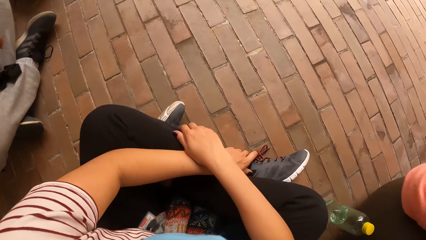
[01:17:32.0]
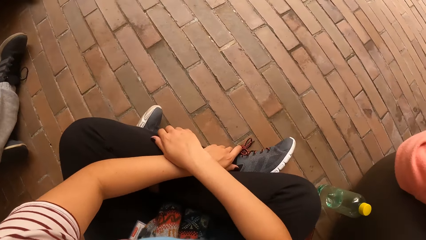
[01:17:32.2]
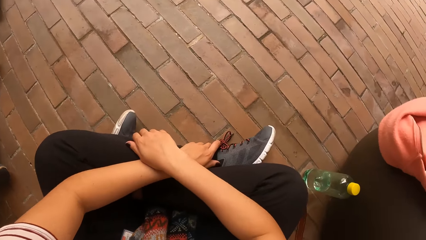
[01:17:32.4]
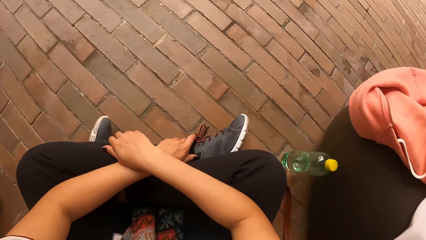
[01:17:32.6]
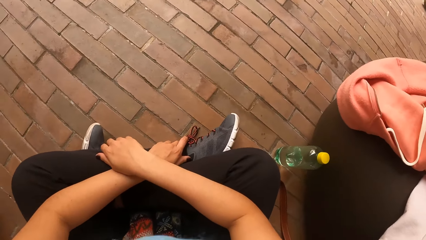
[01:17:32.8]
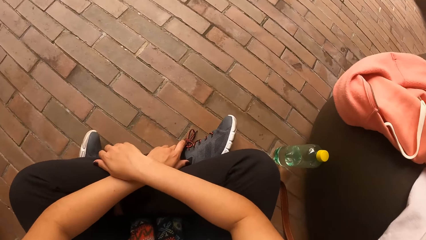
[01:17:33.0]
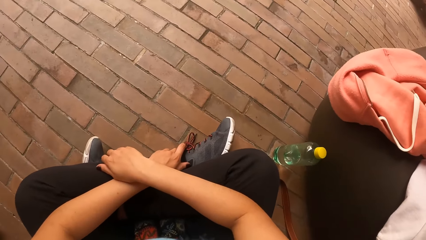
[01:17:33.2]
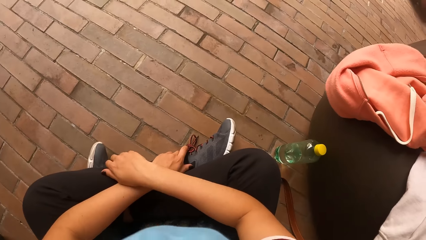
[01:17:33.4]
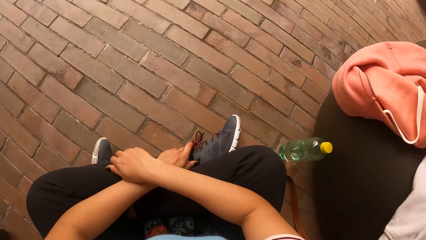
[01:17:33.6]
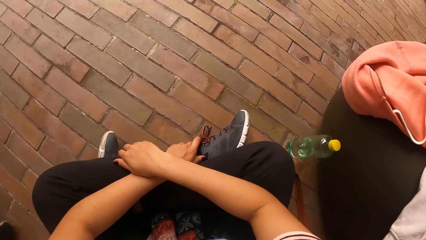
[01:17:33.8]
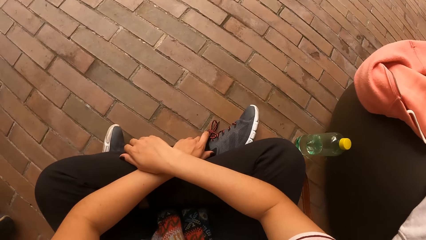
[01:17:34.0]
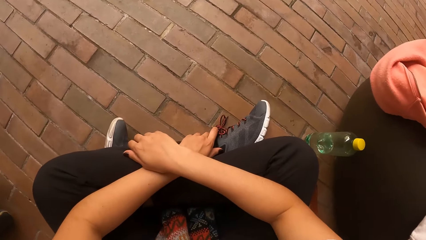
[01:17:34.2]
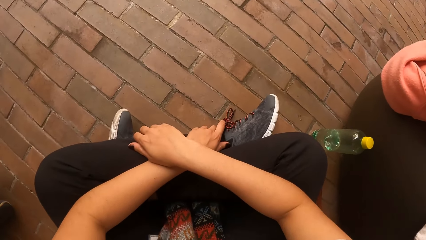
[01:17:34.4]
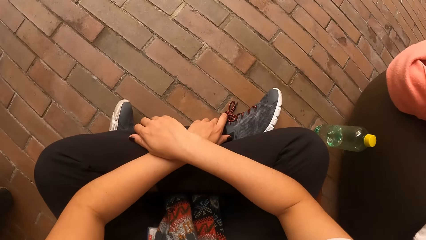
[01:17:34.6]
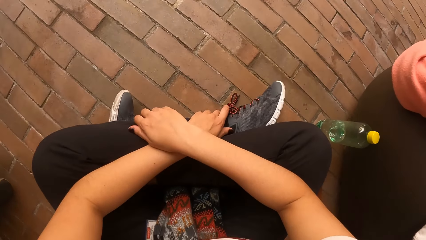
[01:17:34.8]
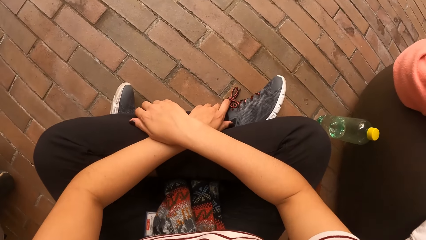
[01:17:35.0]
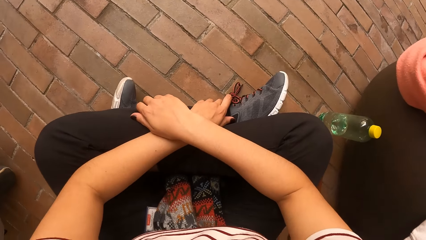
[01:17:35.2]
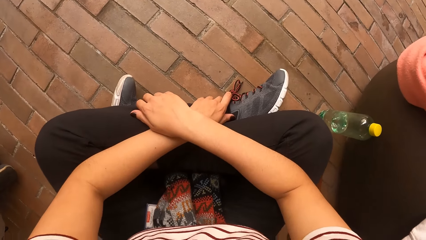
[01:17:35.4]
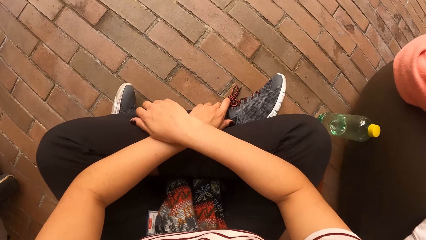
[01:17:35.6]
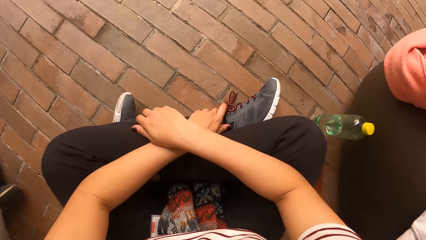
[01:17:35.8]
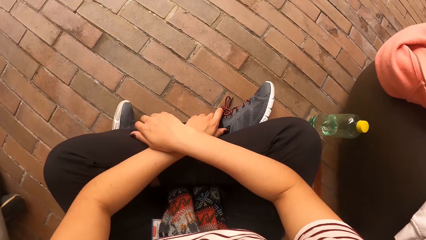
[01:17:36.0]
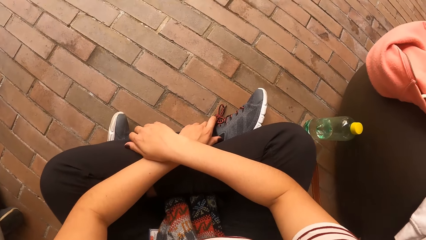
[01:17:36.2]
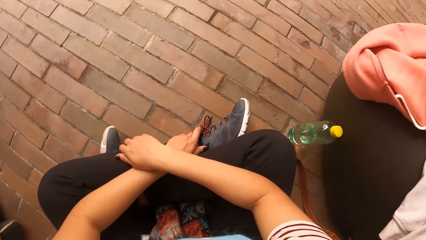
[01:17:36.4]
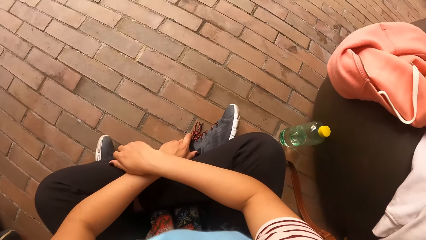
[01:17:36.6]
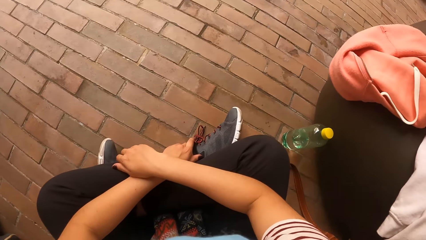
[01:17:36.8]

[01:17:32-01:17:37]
The camera wearer looks around.

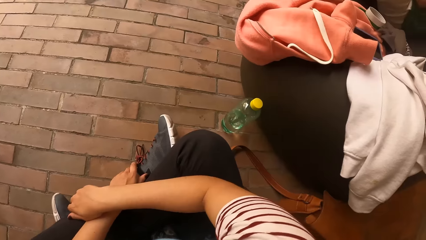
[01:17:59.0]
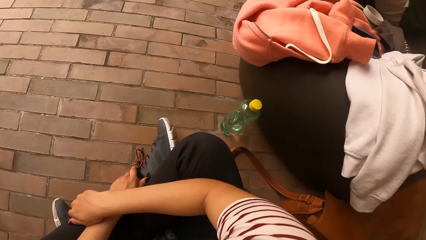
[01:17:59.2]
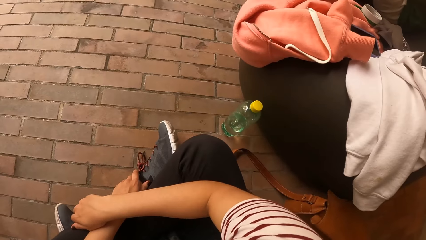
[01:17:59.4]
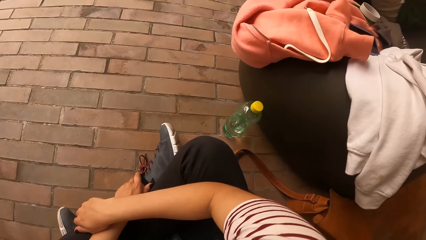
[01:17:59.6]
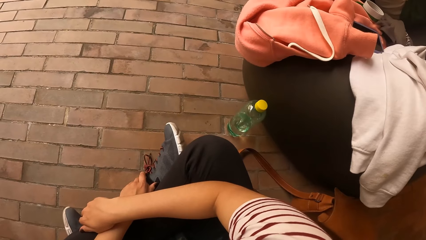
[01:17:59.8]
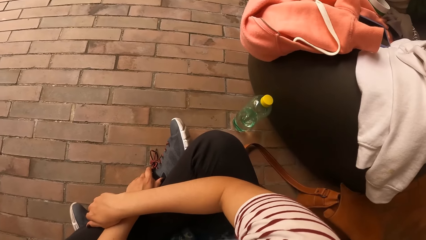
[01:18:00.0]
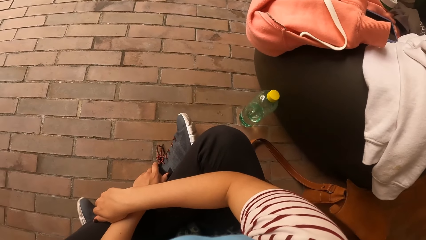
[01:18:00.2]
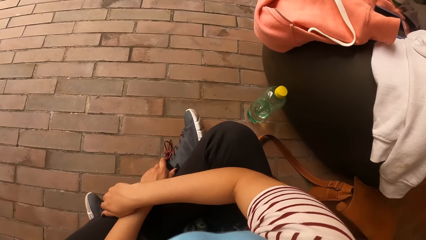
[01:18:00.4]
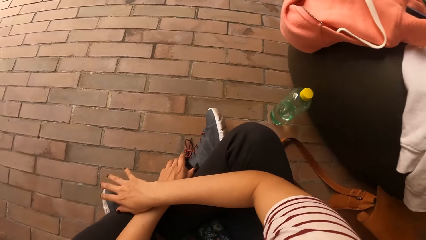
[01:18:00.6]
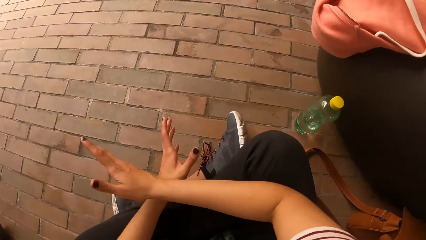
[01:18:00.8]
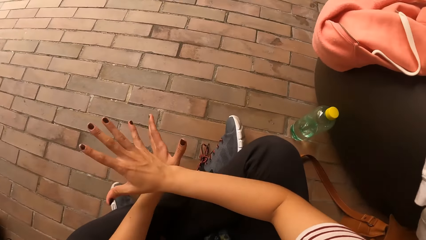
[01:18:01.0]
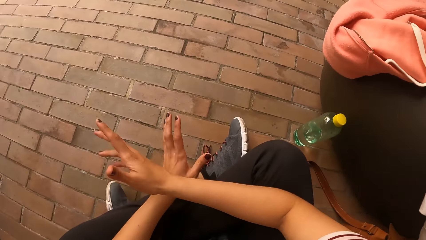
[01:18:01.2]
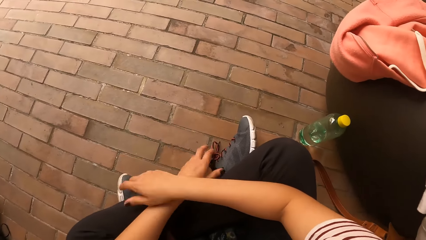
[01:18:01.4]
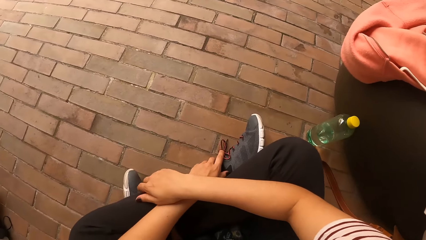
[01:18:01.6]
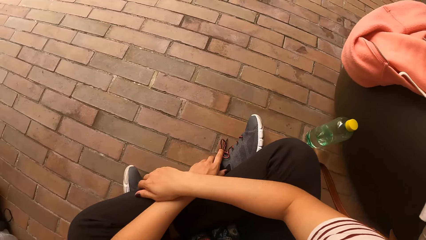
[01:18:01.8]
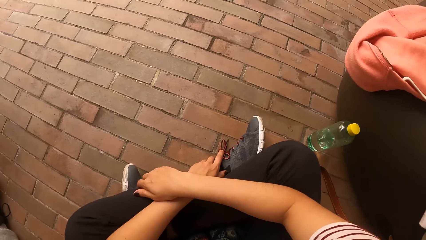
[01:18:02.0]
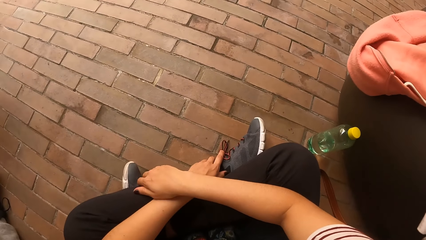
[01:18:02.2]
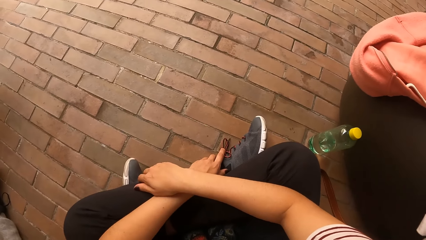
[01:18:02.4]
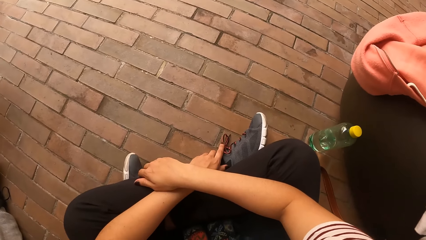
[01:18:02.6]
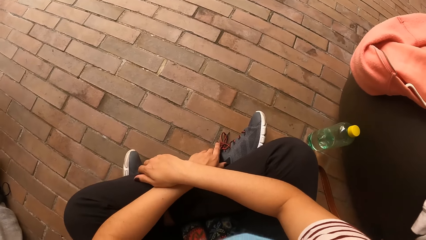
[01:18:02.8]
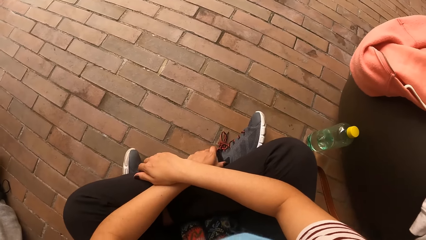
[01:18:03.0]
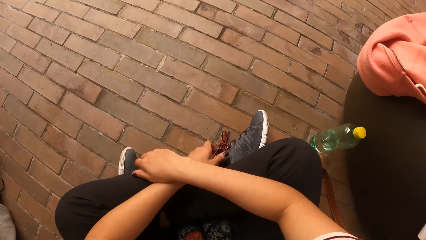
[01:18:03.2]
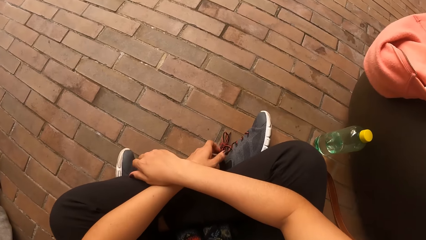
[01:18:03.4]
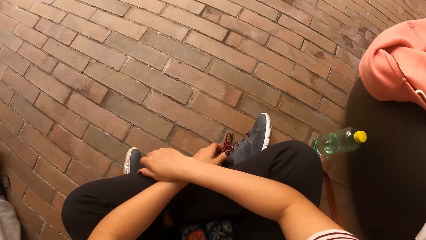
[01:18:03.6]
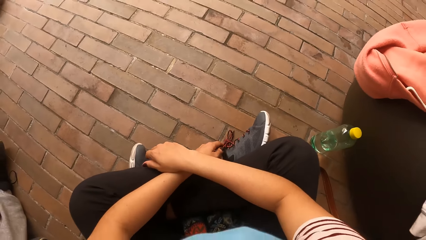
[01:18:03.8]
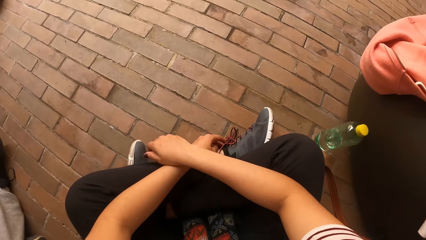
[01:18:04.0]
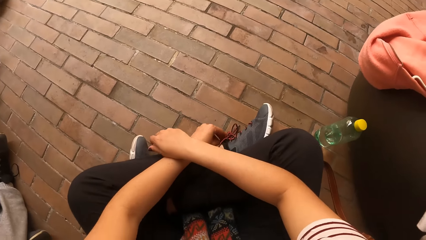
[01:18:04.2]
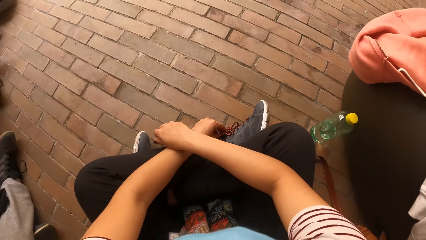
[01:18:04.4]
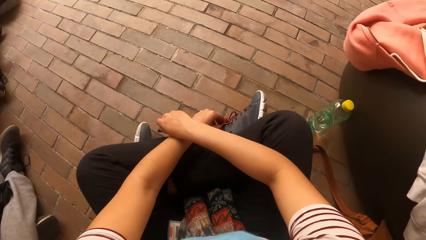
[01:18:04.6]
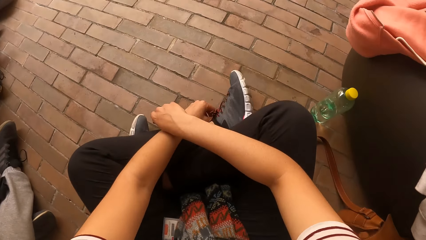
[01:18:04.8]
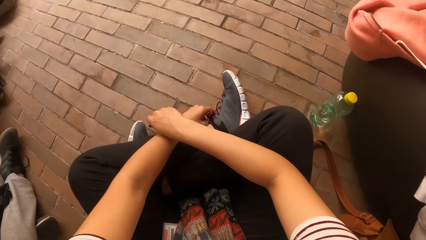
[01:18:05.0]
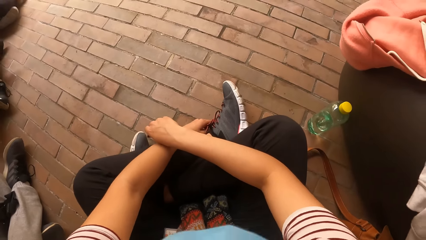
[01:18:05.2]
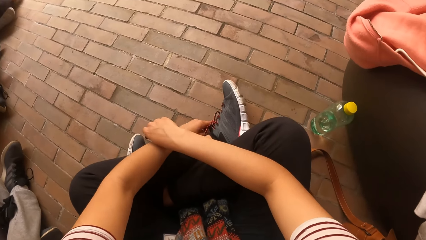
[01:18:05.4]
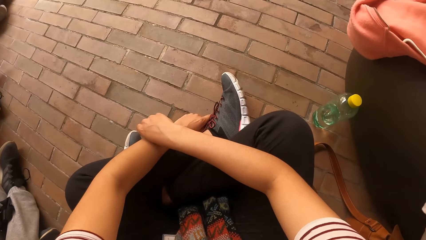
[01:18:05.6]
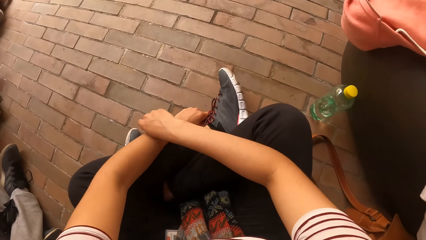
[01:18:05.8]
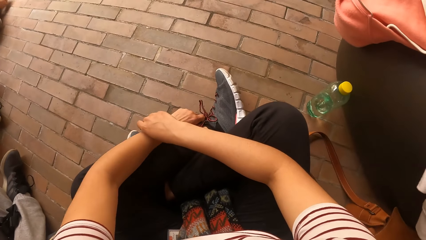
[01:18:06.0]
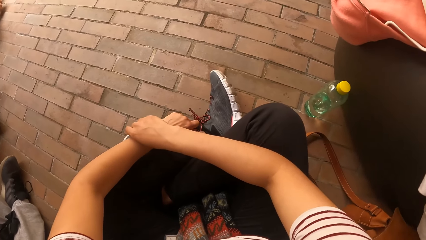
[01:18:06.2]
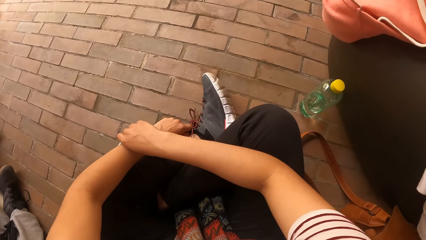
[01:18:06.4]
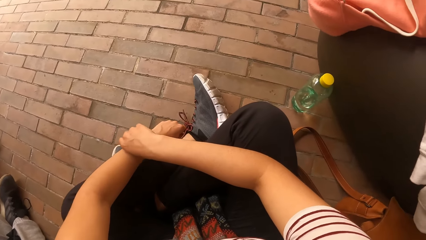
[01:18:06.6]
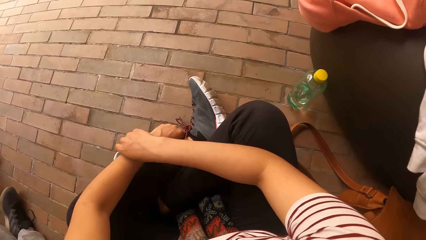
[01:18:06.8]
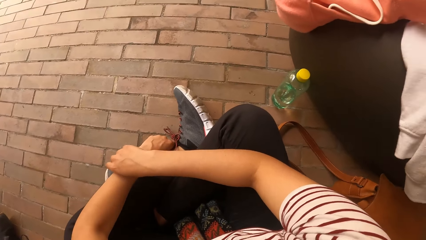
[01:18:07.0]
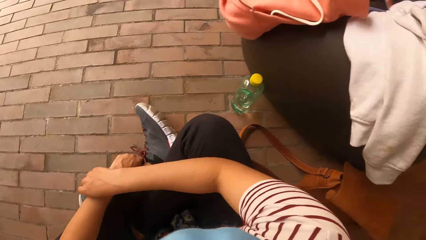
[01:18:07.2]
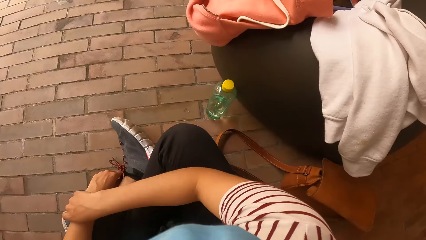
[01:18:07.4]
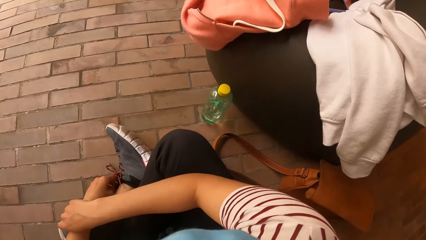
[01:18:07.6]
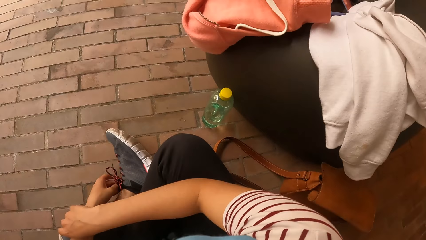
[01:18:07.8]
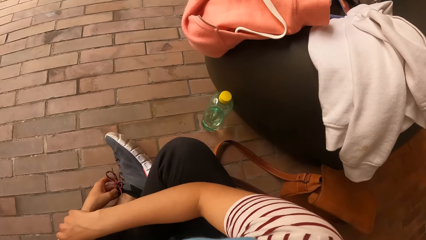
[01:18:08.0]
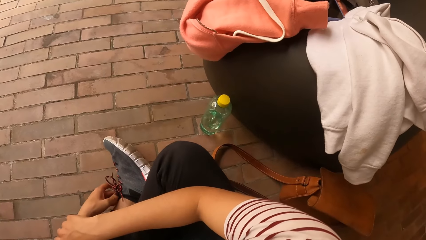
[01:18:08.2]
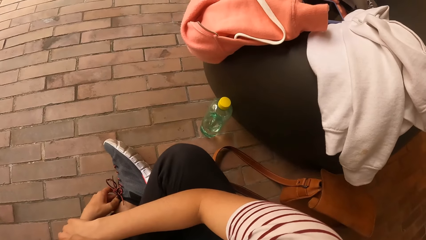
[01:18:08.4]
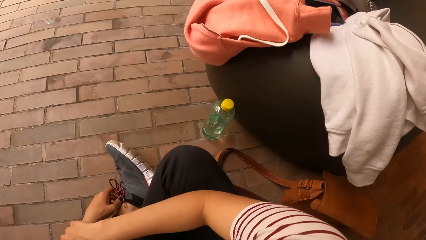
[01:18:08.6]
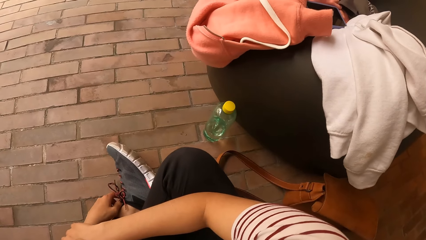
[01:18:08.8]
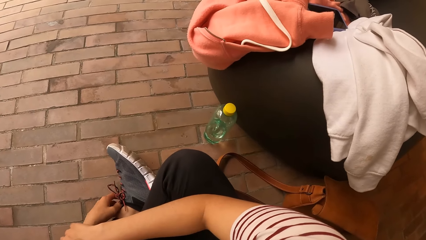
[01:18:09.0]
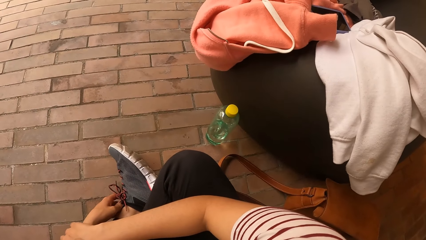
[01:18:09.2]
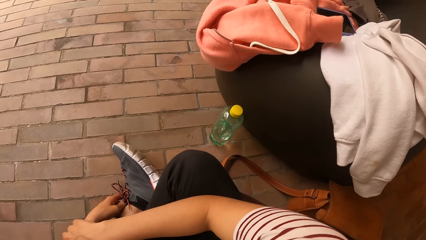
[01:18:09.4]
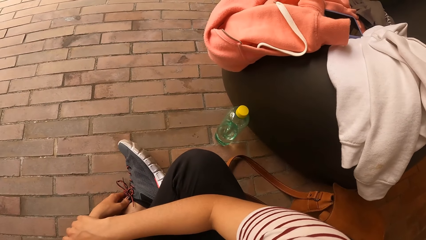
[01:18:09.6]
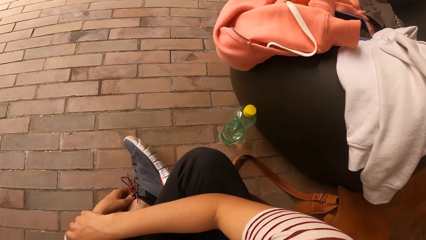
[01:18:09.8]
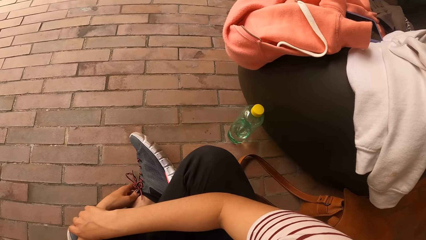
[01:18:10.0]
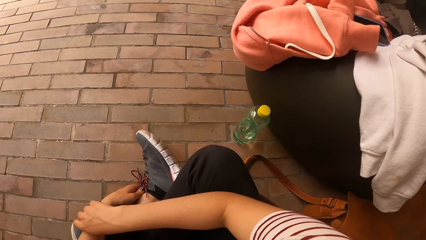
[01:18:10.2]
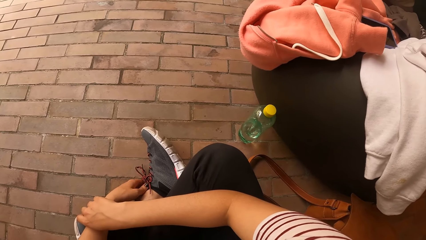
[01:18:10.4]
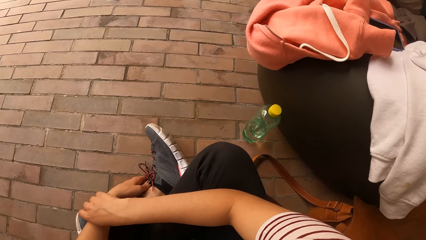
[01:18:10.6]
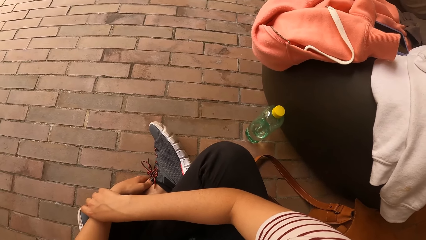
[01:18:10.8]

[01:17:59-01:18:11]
The camera wearer moves the hands. She touches the shoe laces. She pulls her sneaker's tongue with her left hand.
